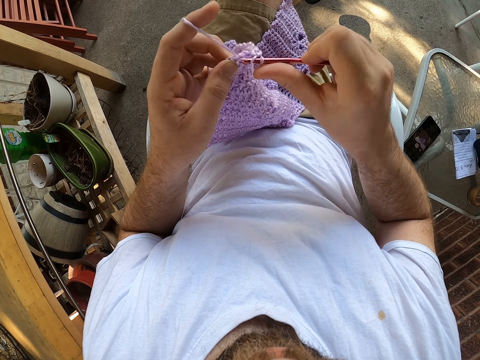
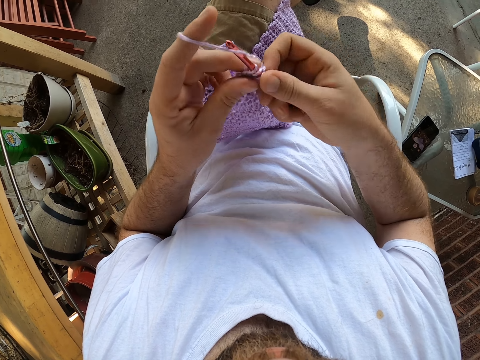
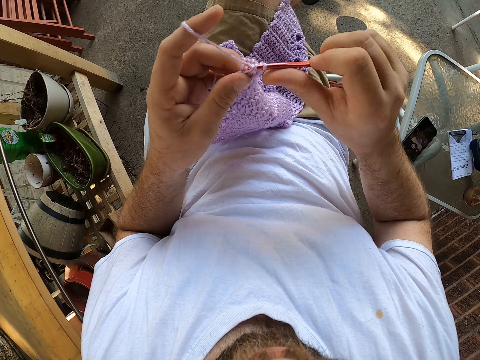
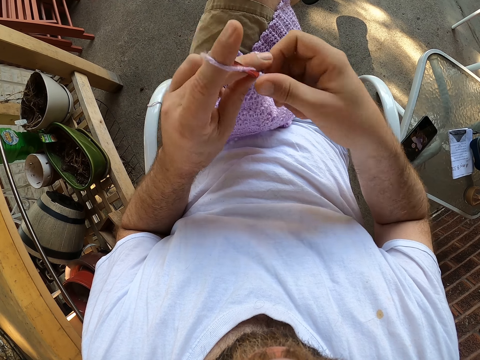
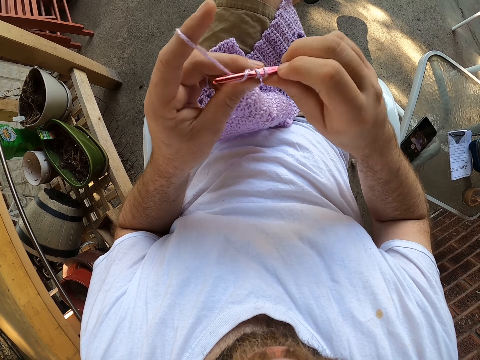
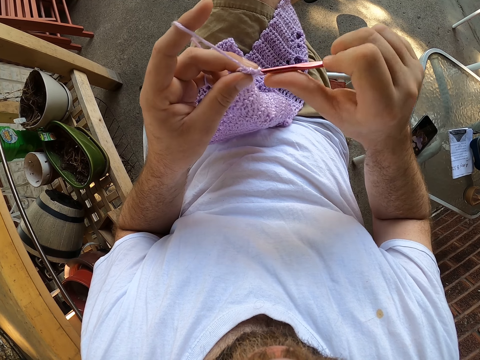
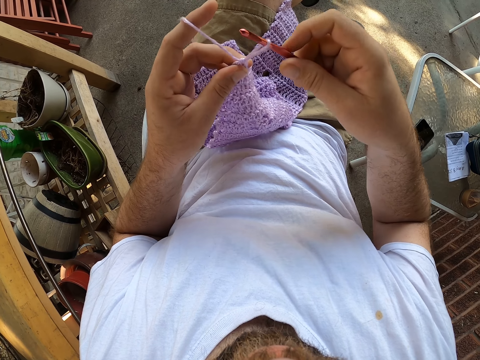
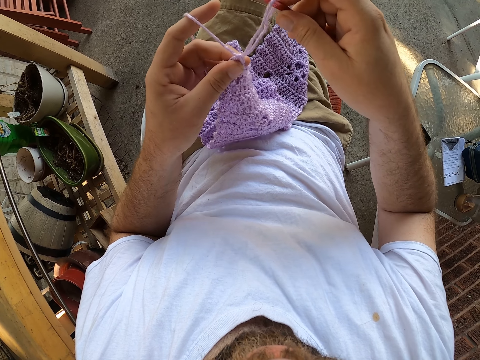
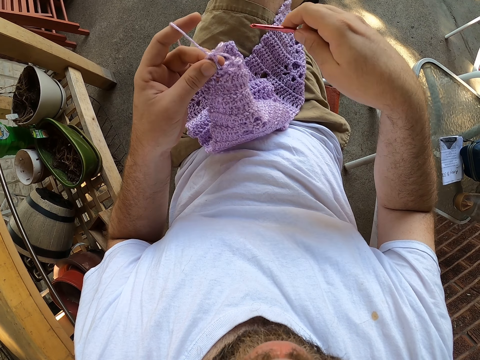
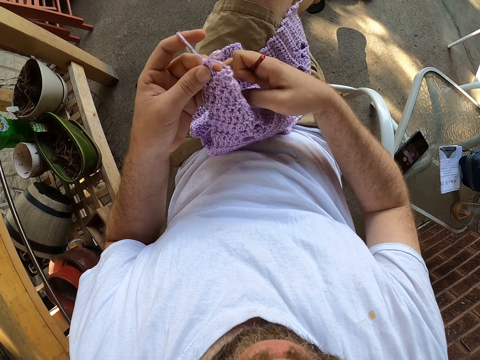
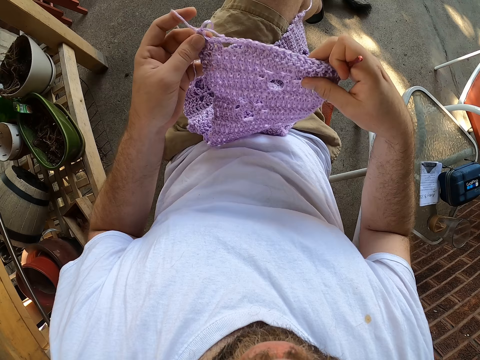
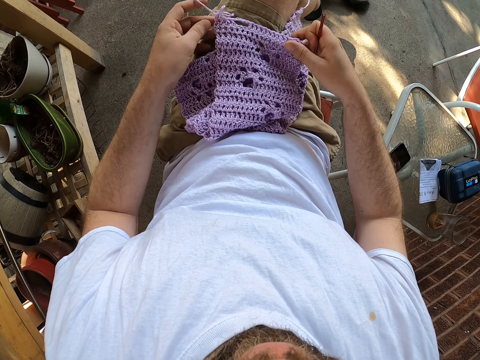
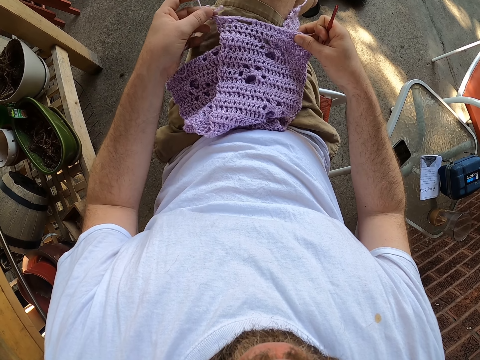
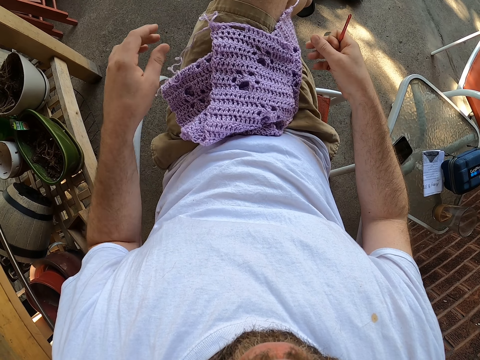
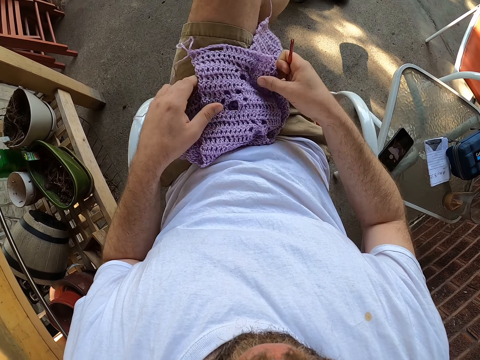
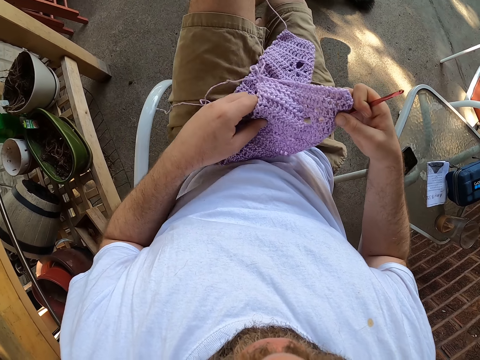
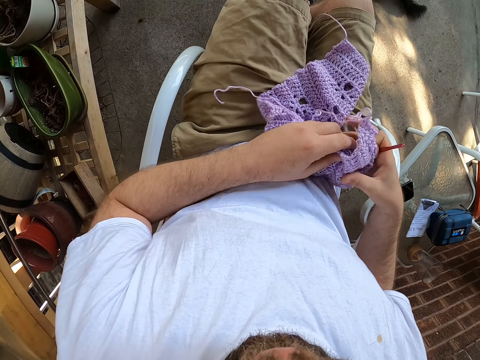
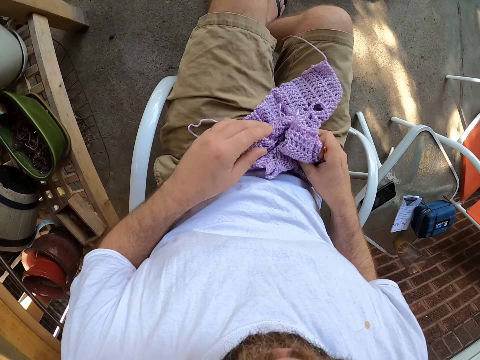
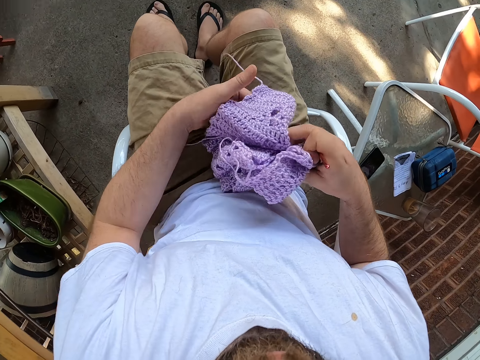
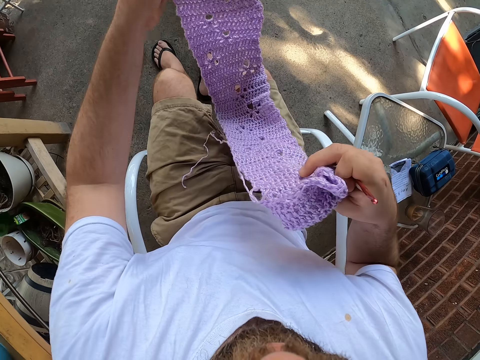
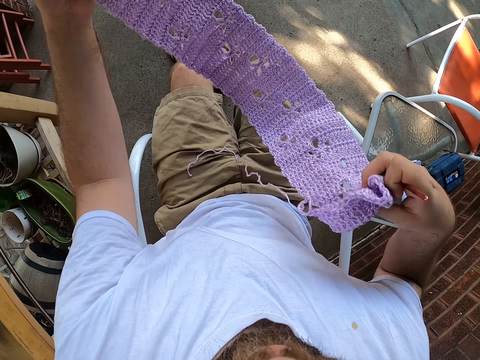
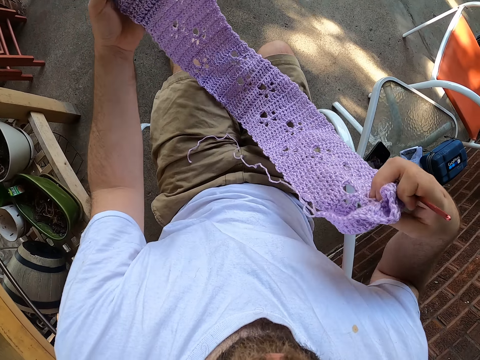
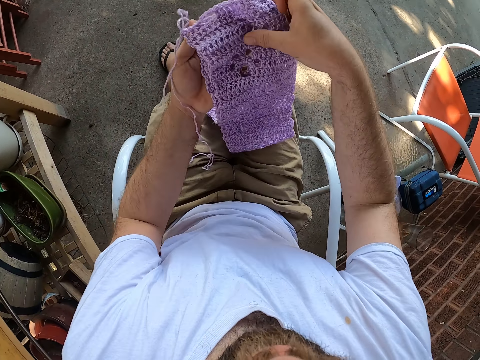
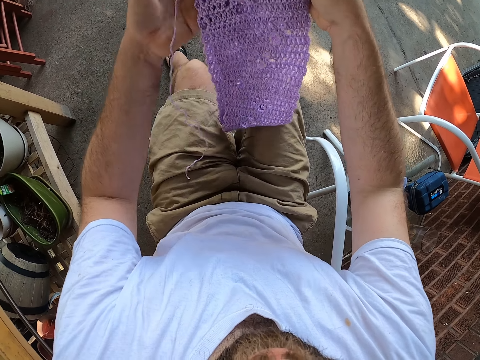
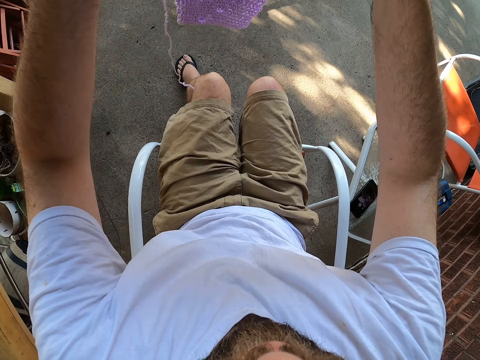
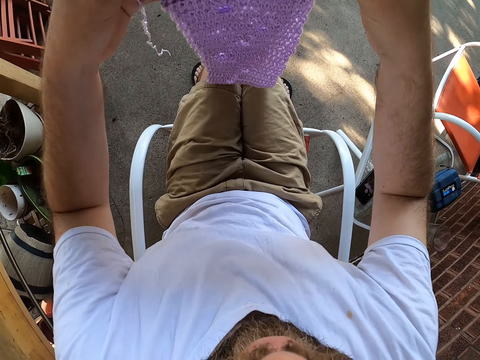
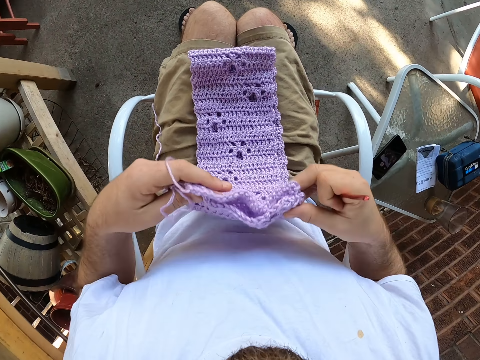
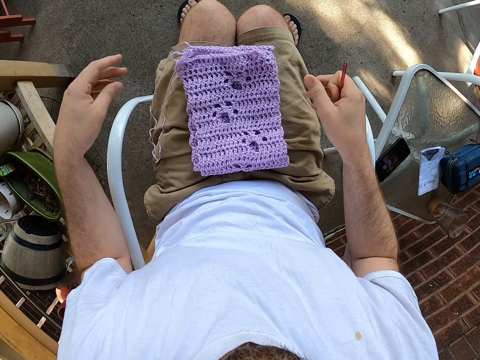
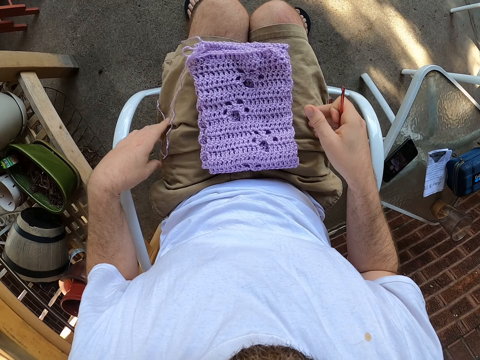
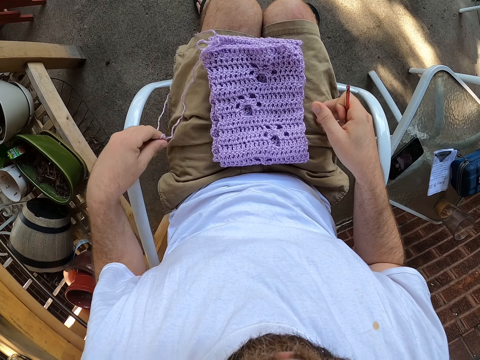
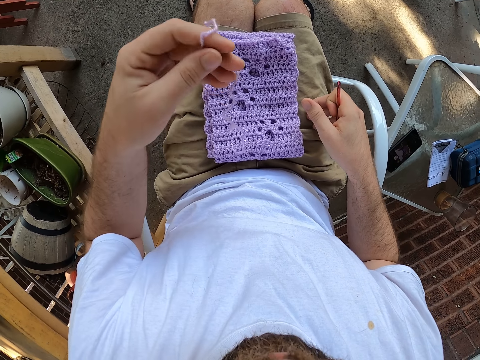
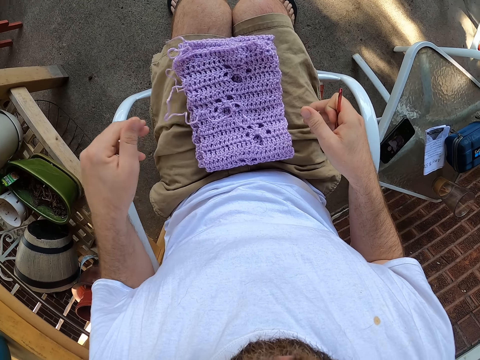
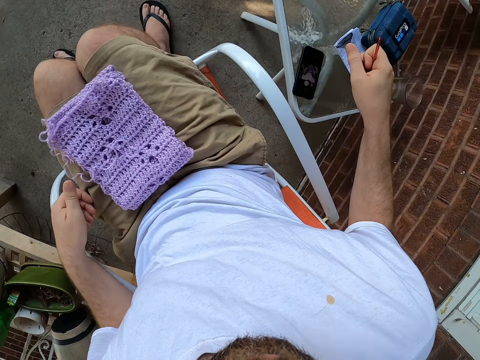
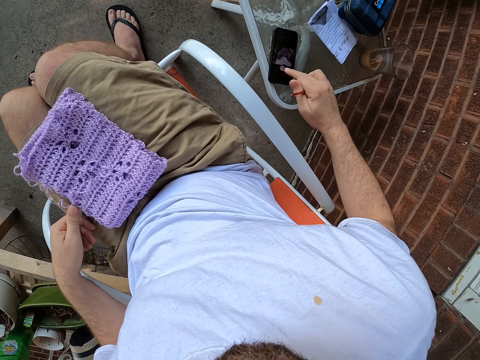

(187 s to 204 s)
The camera wearer straightens a thread. He removes the knitting pin from the thread with his right hand. He folds the knitted cloth with his hands. He straightens a fabric. He straightens the legs. He straightens the fabric. He folds the fabric. He aligns the thread.
